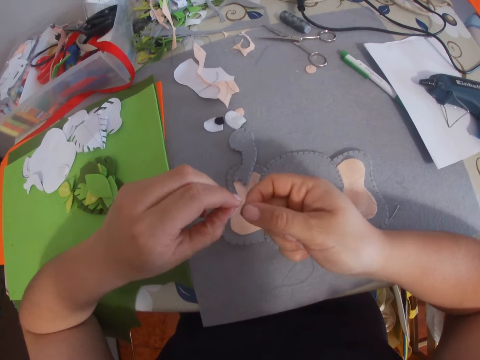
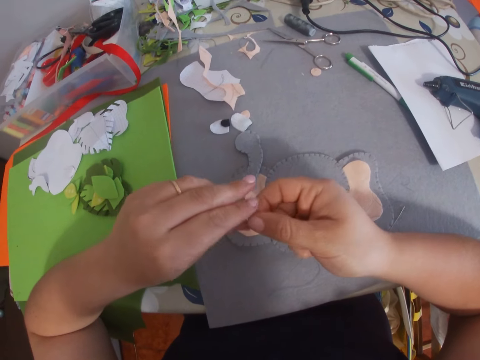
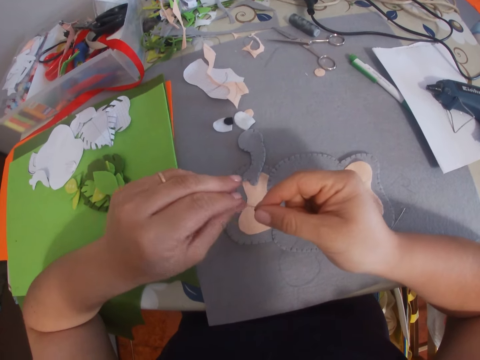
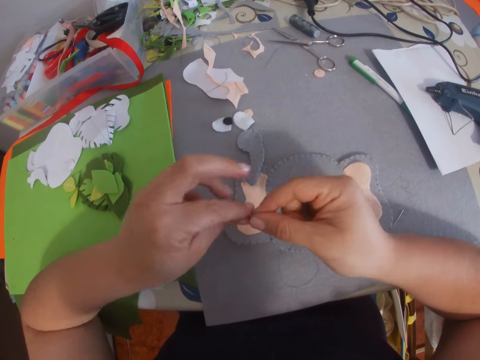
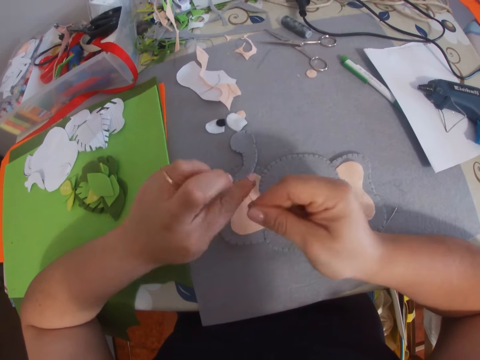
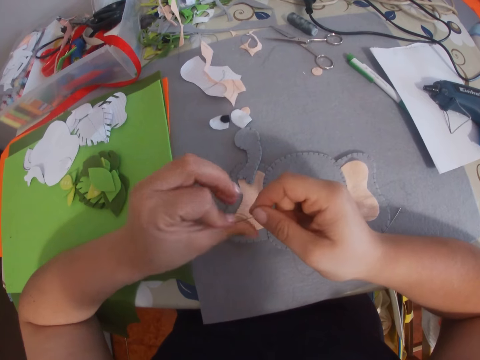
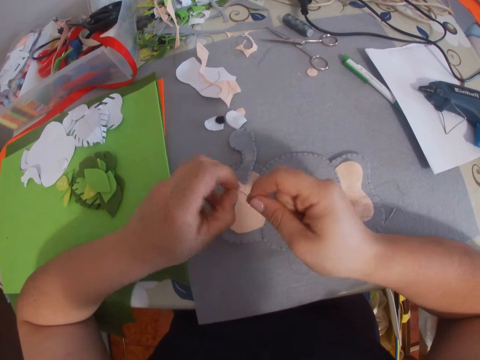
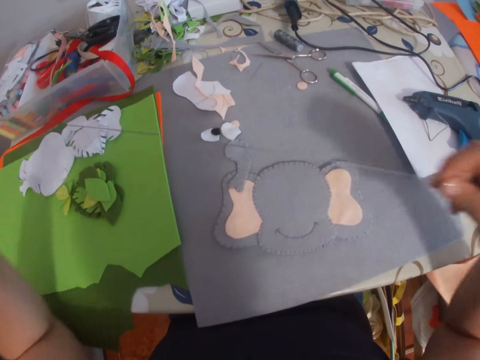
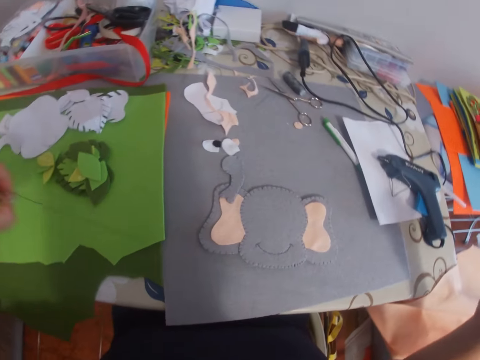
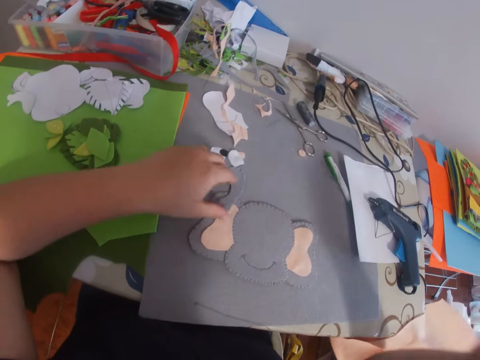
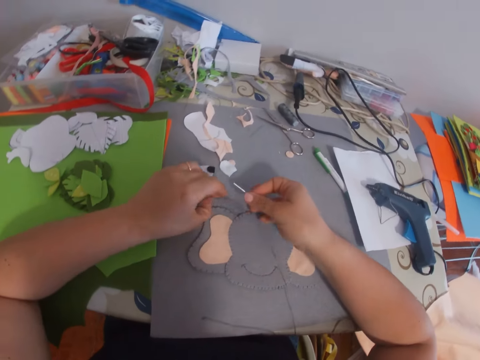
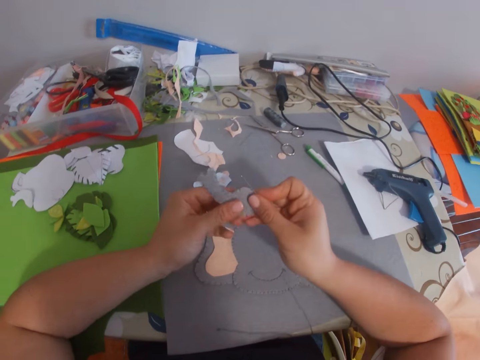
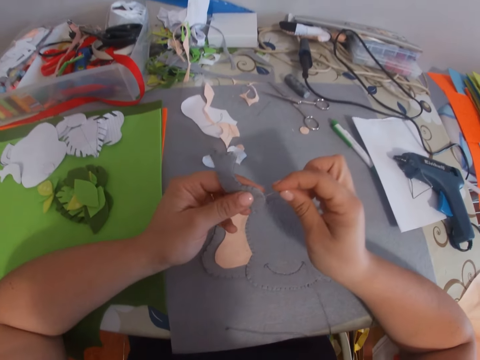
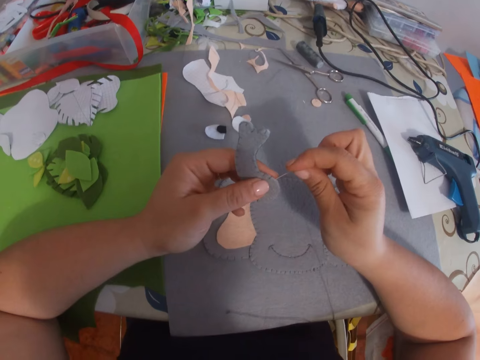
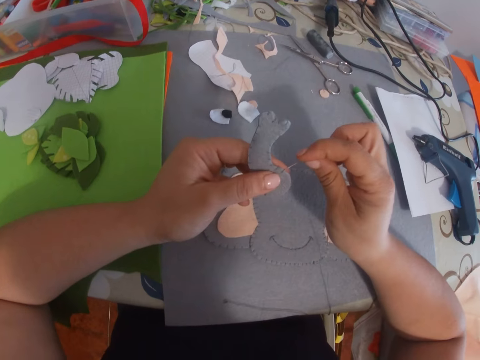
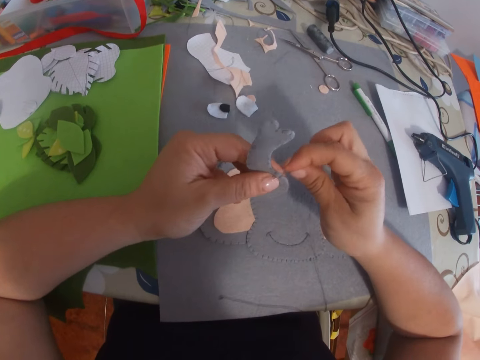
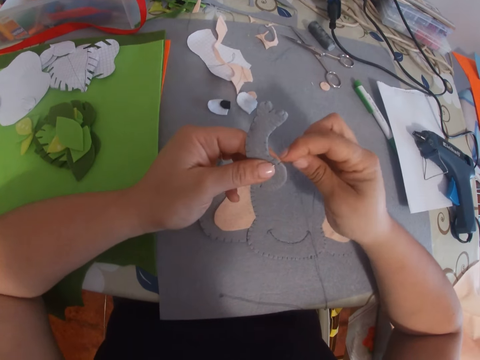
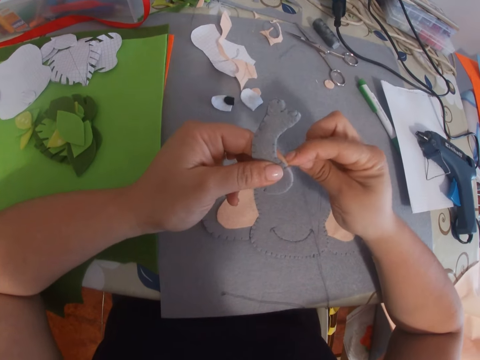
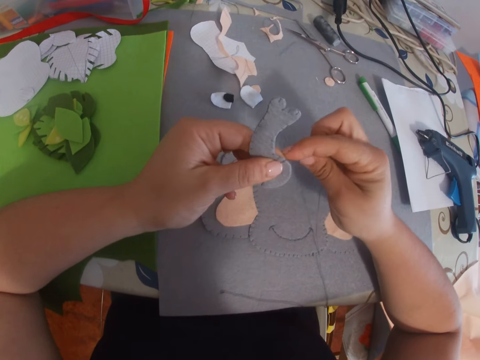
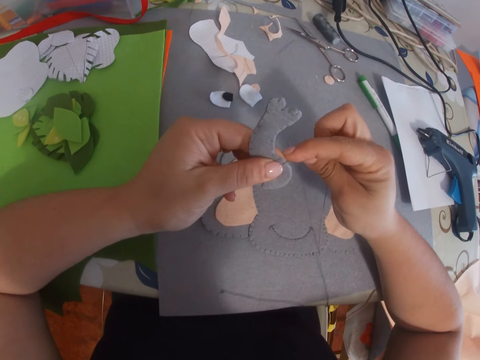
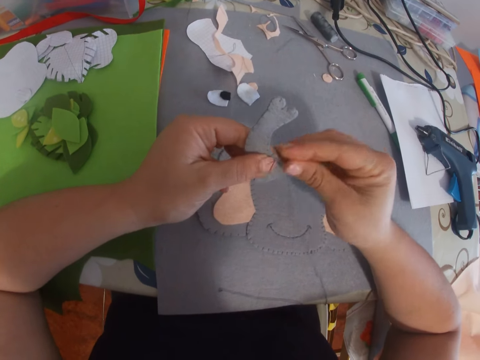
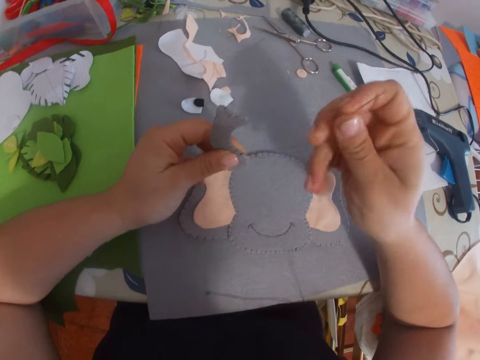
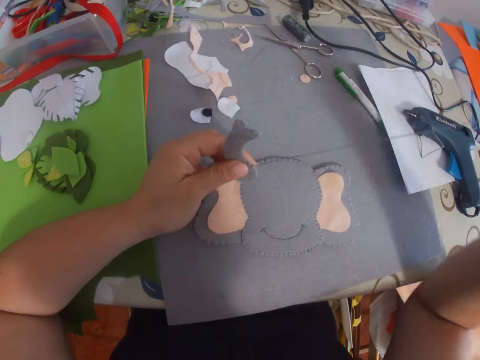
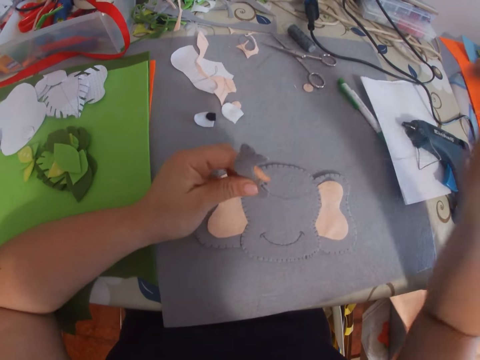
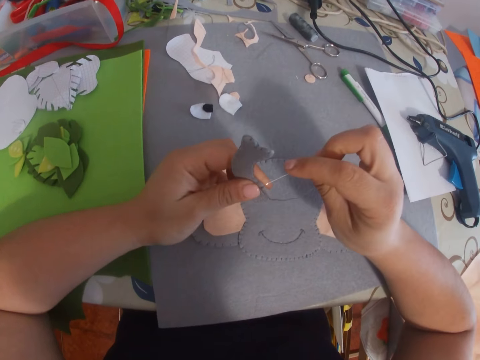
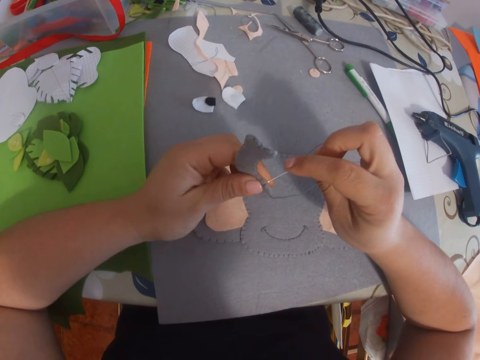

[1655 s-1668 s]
The camera wearer ties the thread together. She picks up the needle on the table. She picks up the small craft paper on the table with her left hand. She stitches the small craft paper.

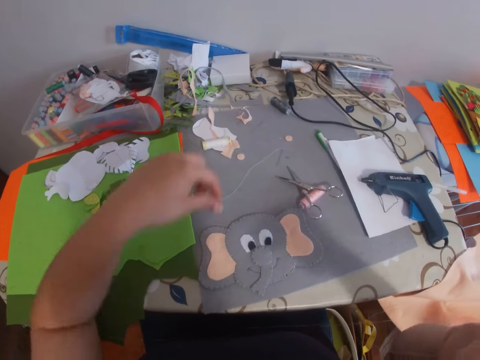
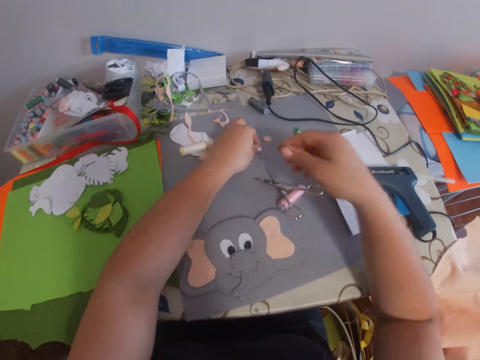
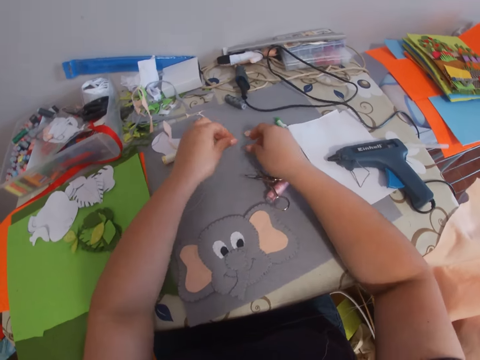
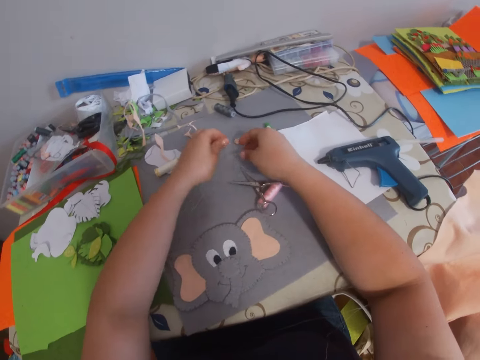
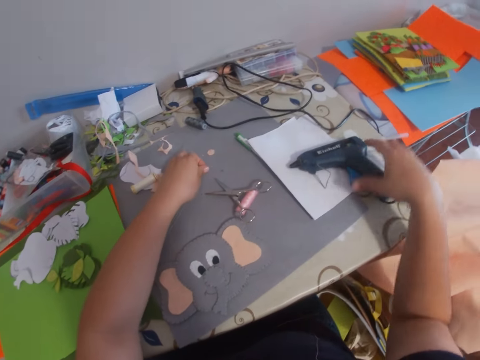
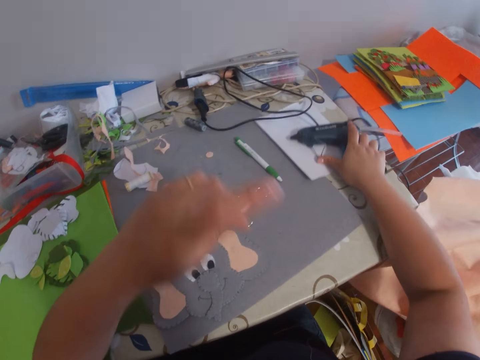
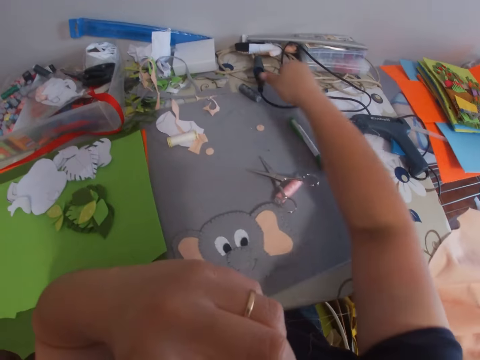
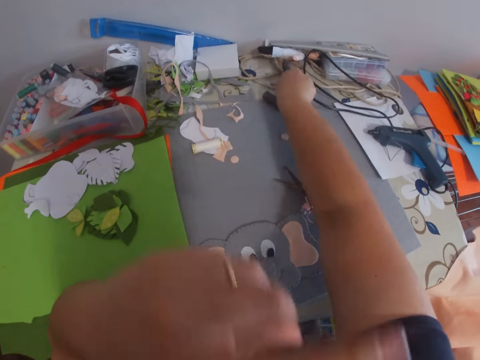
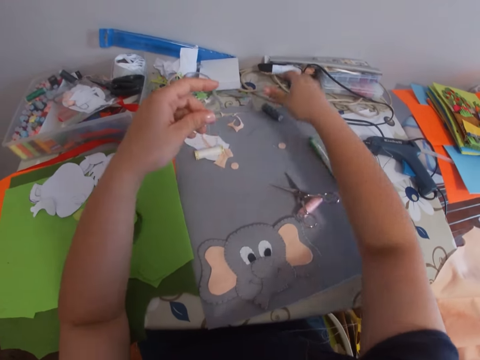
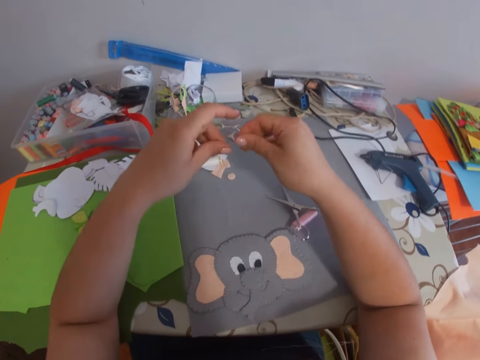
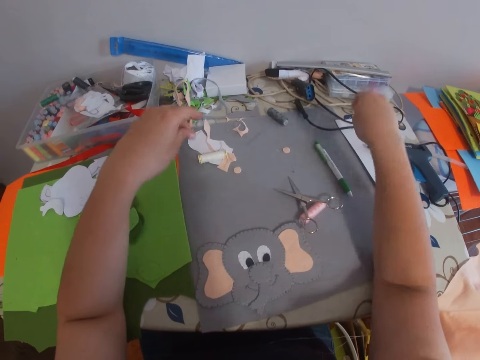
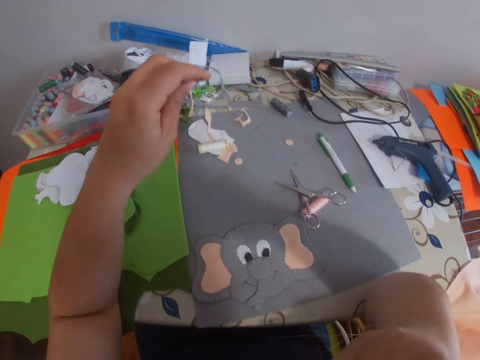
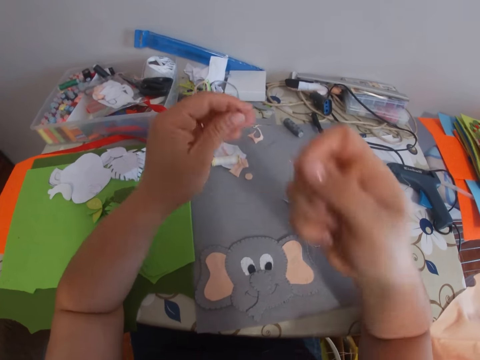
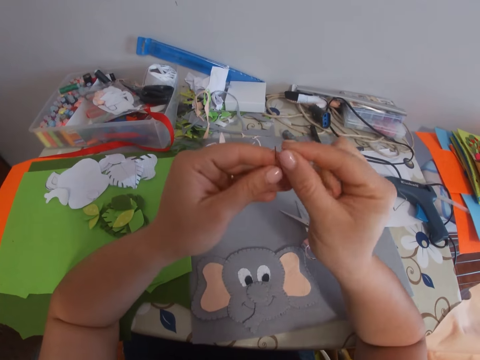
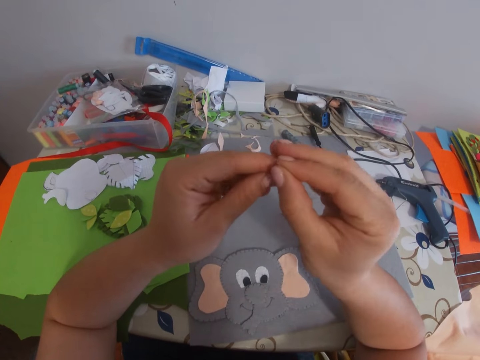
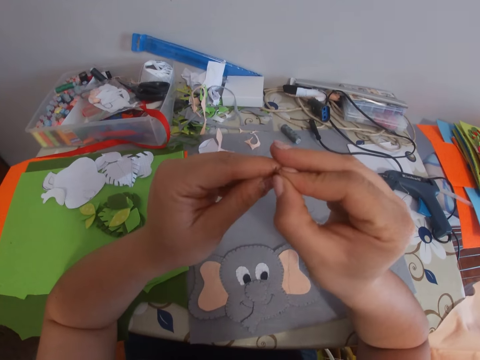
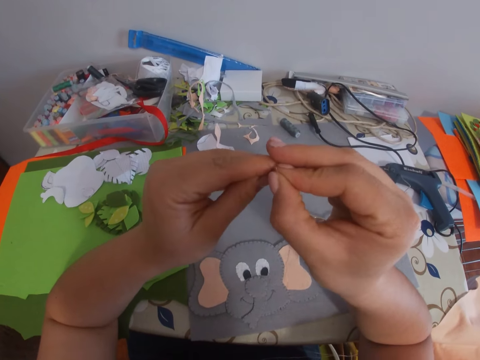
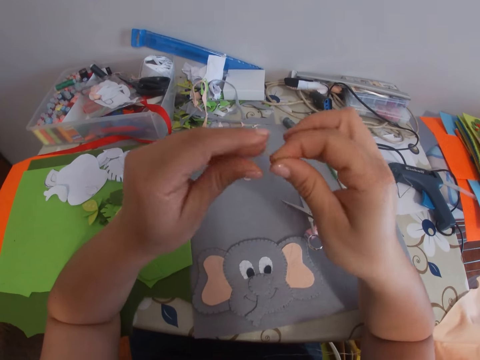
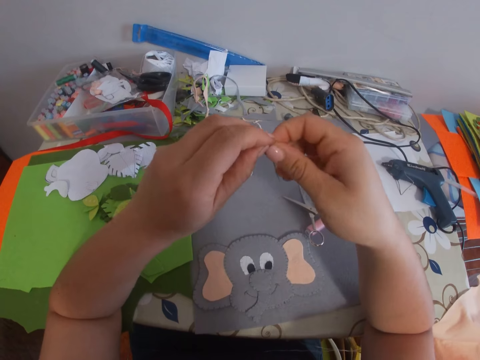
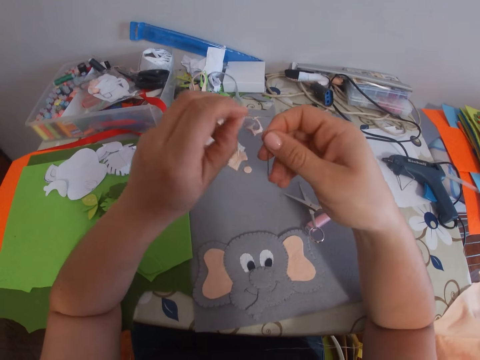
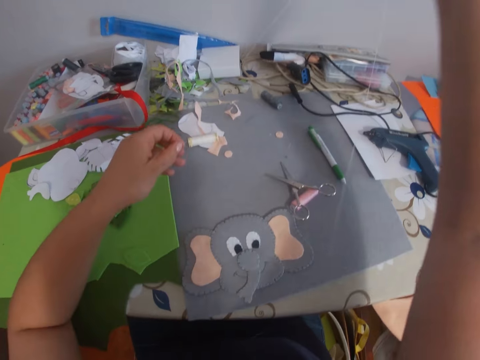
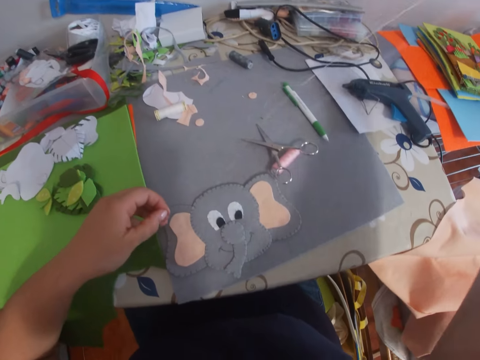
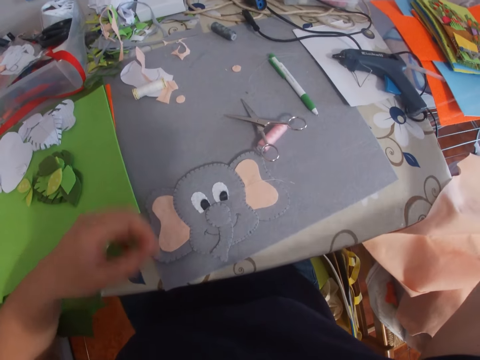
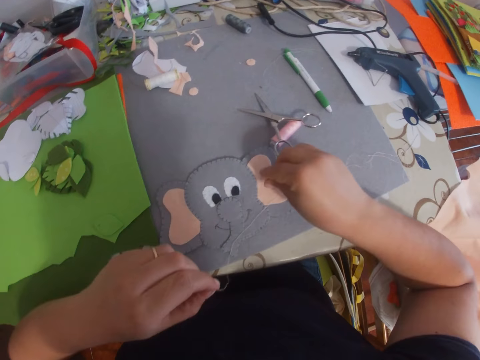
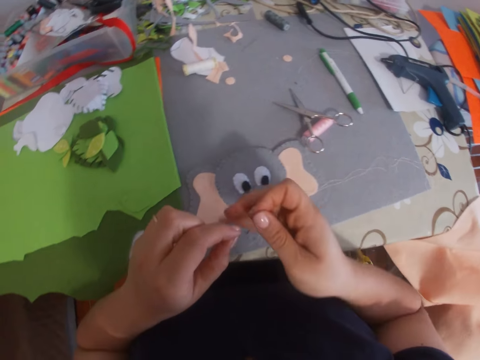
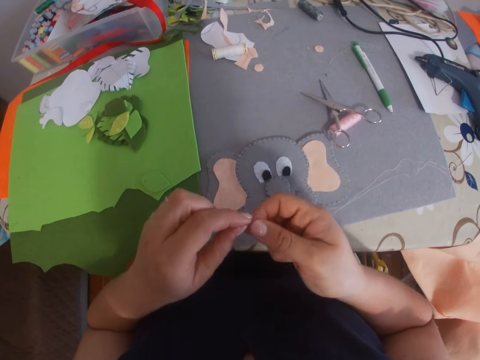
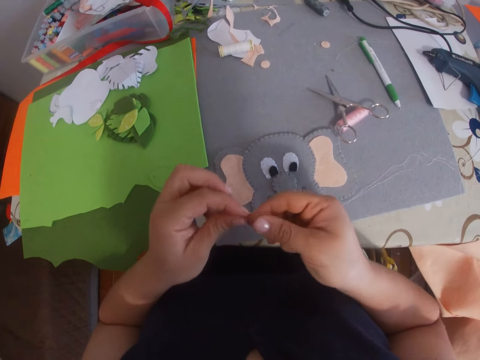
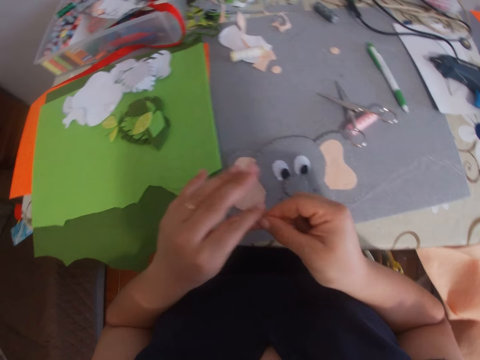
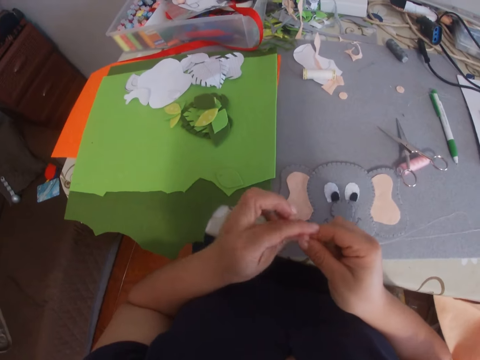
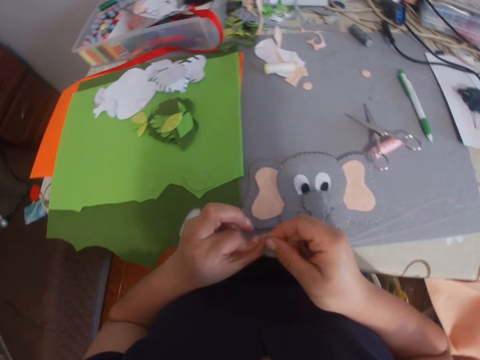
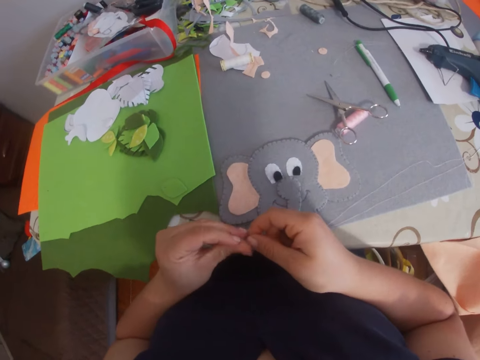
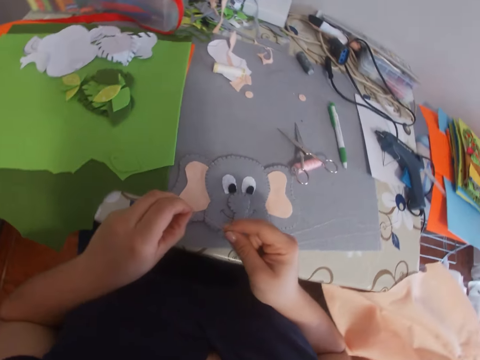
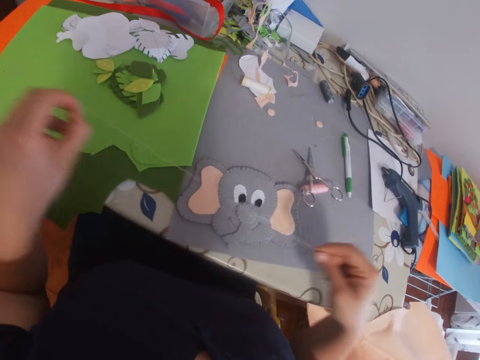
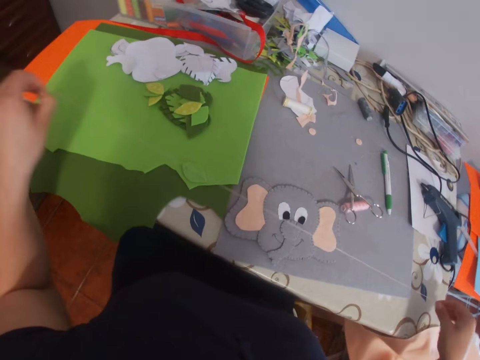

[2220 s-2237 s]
The camera wearer lowers her hand towards the table. She does it again. She removes her hands from her mouth. She holds the needle with her hand and picks up the needle on the table. She moves her hand towards the glue gun. She holds the glue gun with her hand, pushes the glue gun forward and raises her hand. She moves her hand away from the glue gun. She puts the needle in her mouth. She holds the cable with her hand and lowers her other hand towards the table. She touches the cable on the table. She lets go of the cable. She removes the needle in her mouth. She holds the thread with both her hands. She pulls out the thread in the needle with her other hand. She lets go of the thread. She raises her hand. She removes the needle from her mouth. She lowers her hand. She puts the thread through the needle hole. She pulls on the thread with her hand. She lowers her hand. She holds the thread with her hand and lifts up the thread. She lets go of the thread. She holds the thread with her hand. She lets go of the thread. She ties the thread on her finger. She rolls the thread between her fingers. She pulls on the thread.
